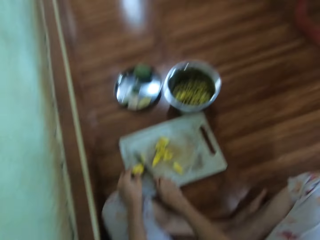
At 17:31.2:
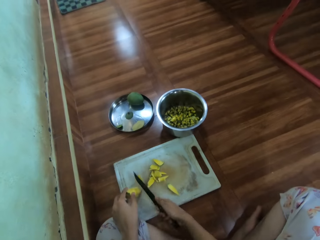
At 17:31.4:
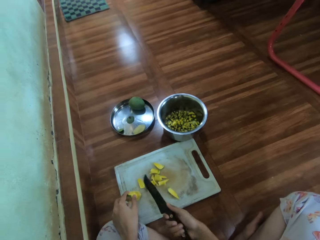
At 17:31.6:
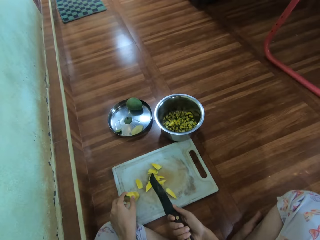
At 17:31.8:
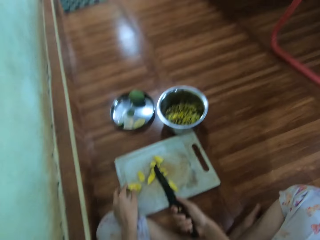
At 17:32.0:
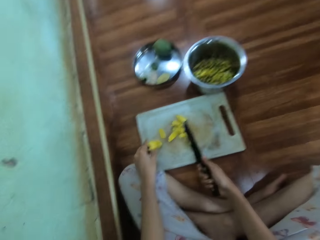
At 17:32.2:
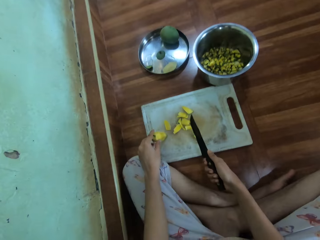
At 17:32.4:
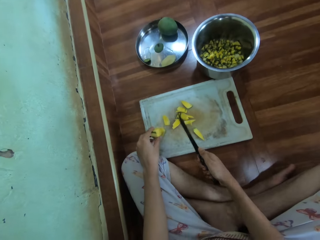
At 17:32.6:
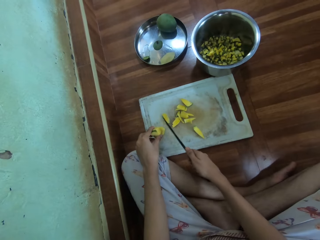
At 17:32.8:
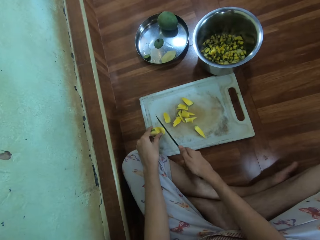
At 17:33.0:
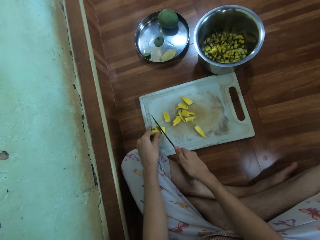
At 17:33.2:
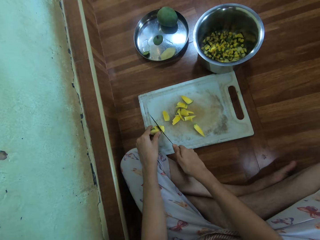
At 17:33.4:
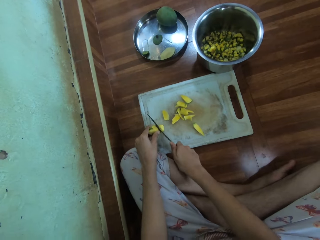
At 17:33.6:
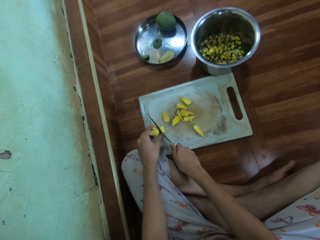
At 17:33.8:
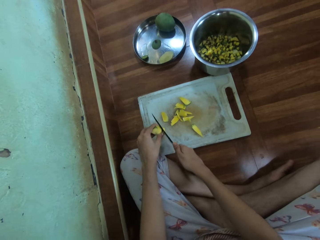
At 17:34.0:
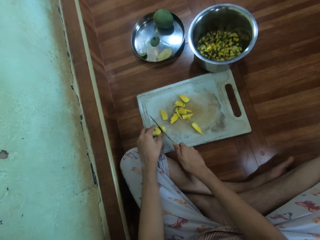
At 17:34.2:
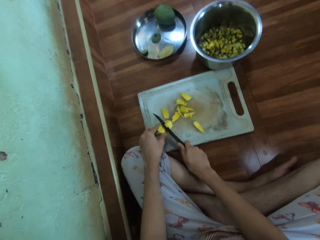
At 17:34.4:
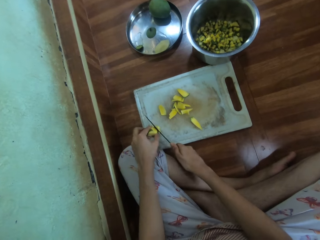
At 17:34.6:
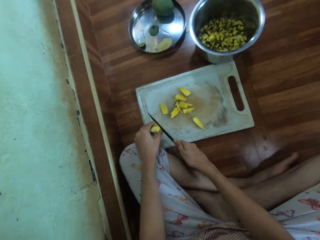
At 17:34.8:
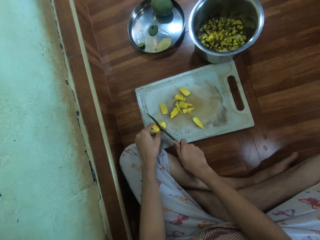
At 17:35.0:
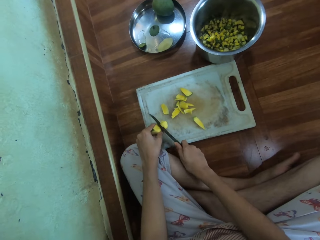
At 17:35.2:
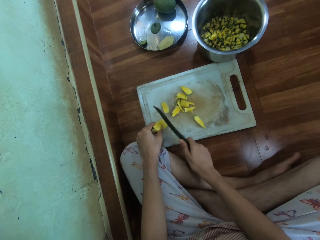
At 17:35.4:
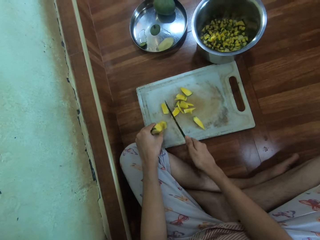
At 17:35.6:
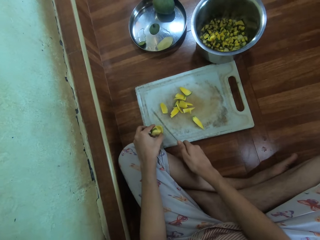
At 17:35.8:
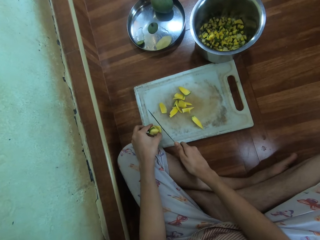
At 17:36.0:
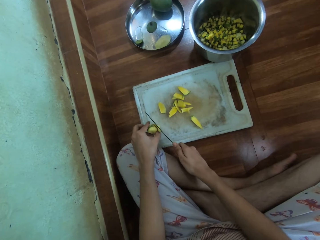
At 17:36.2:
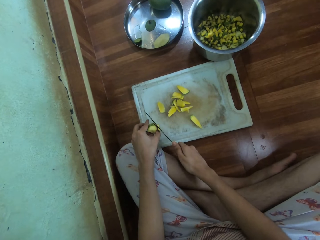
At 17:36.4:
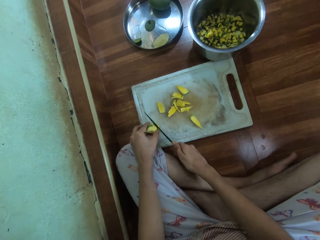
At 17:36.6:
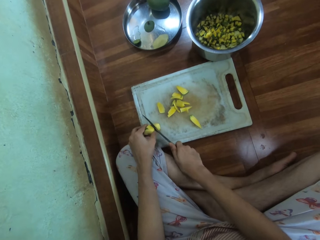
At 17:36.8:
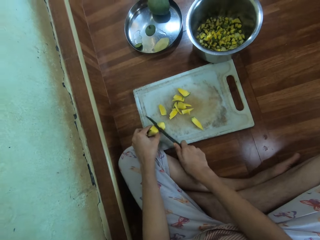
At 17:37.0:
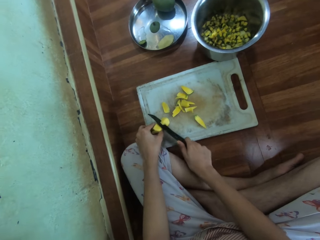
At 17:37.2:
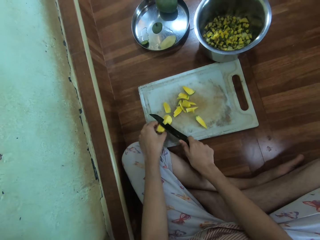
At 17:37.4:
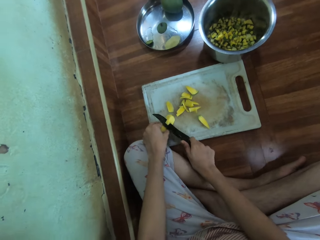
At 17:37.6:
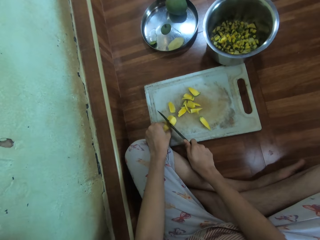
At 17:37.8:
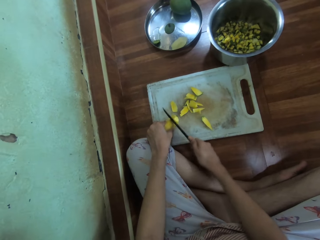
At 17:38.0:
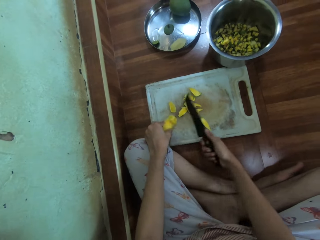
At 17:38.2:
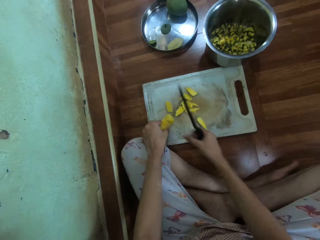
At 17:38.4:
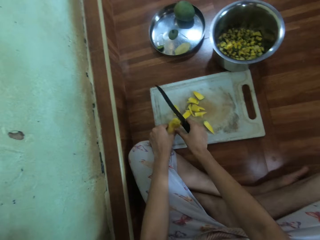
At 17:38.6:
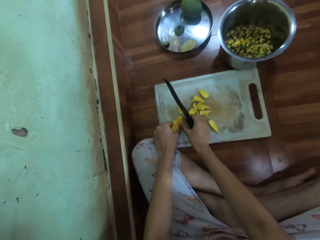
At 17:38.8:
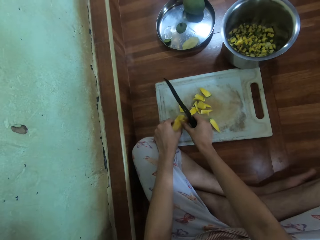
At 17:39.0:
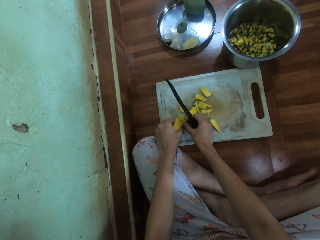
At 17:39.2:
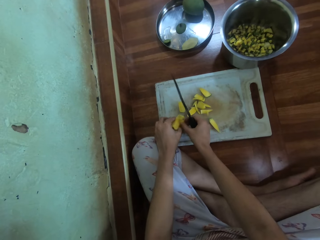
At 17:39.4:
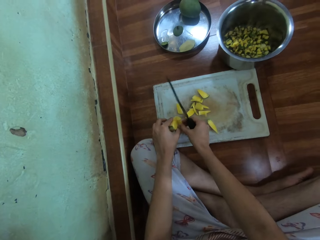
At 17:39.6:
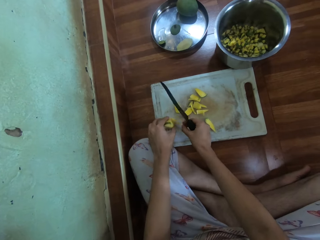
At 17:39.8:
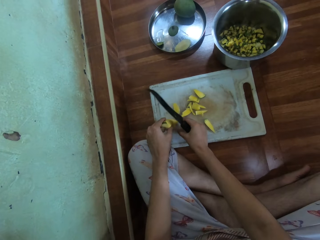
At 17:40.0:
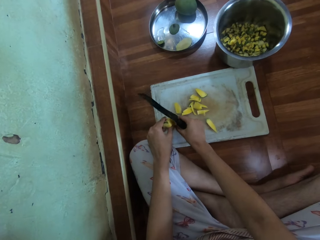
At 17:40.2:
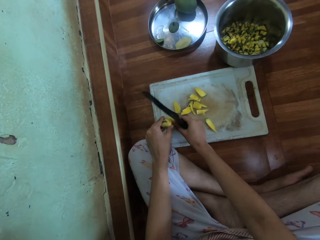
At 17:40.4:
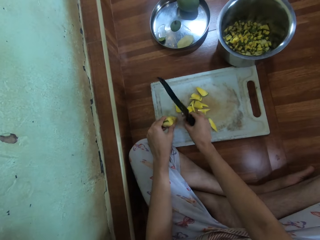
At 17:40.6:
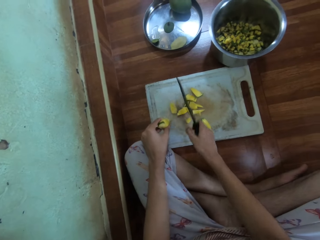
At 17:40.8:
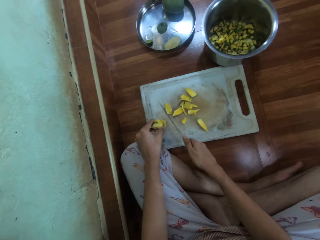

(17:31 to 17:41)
The camera wearer adjusts the mango with the hand. She picks a mango piece with her hand.

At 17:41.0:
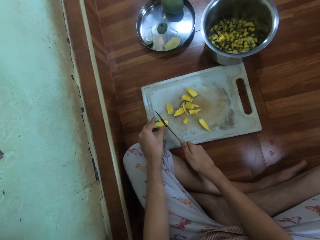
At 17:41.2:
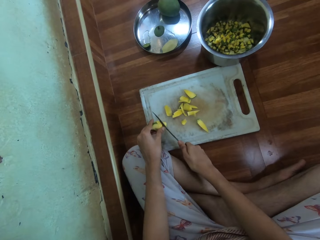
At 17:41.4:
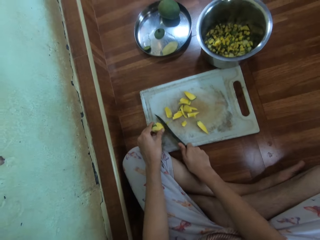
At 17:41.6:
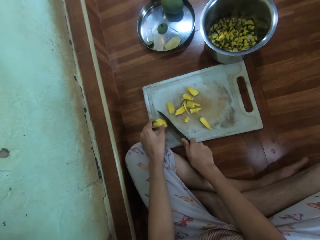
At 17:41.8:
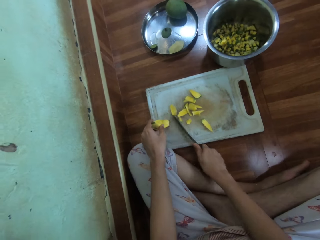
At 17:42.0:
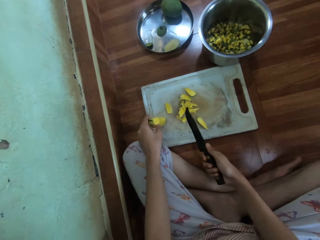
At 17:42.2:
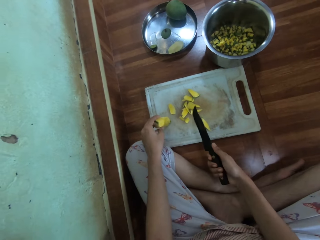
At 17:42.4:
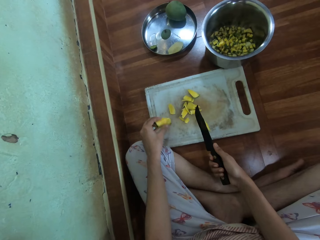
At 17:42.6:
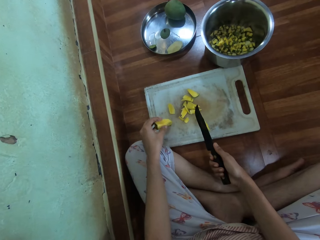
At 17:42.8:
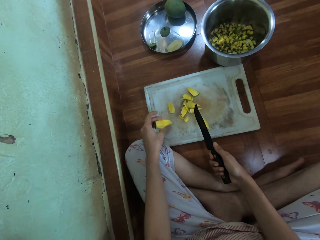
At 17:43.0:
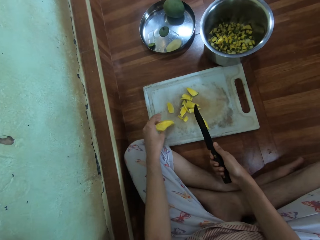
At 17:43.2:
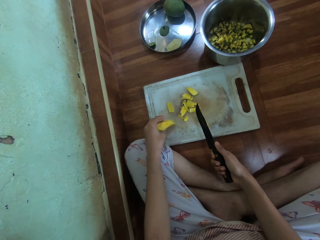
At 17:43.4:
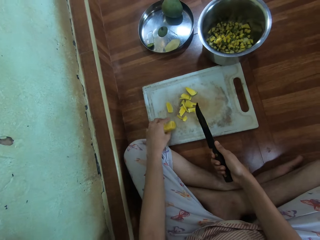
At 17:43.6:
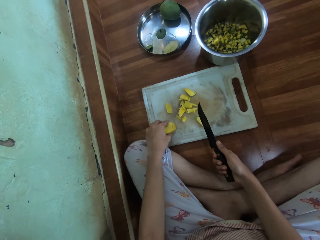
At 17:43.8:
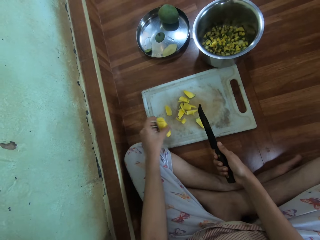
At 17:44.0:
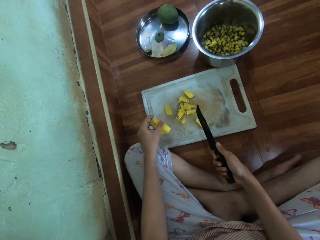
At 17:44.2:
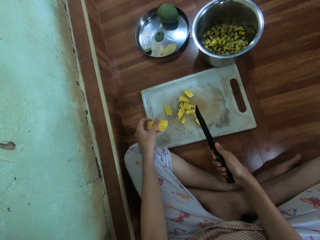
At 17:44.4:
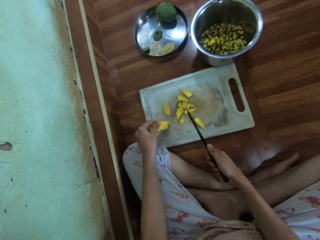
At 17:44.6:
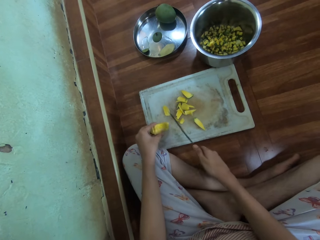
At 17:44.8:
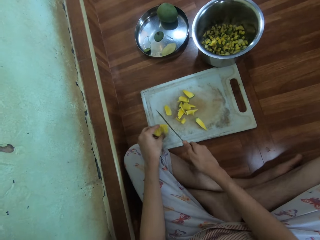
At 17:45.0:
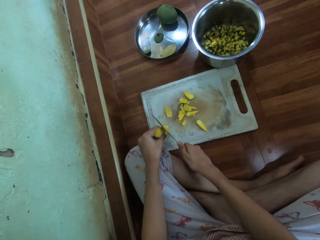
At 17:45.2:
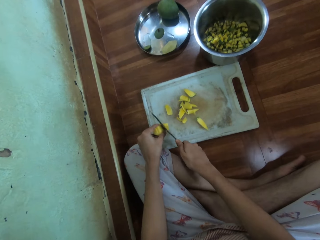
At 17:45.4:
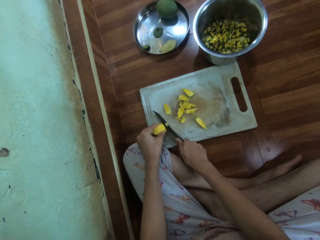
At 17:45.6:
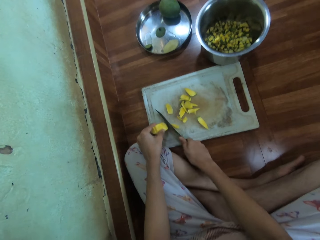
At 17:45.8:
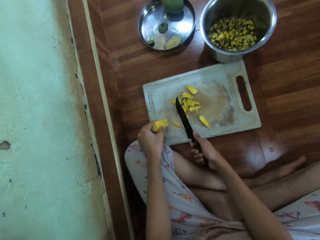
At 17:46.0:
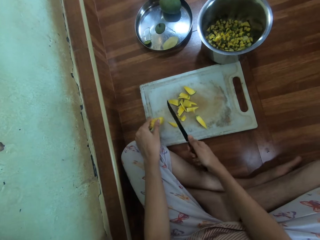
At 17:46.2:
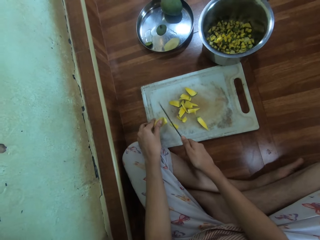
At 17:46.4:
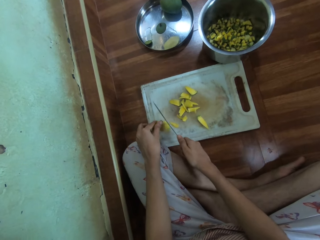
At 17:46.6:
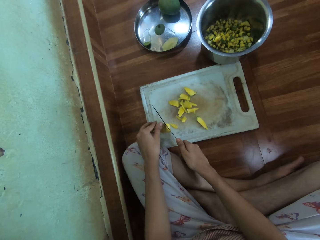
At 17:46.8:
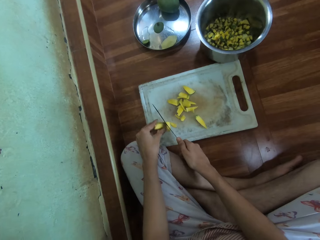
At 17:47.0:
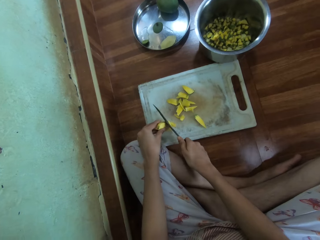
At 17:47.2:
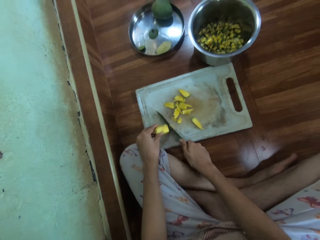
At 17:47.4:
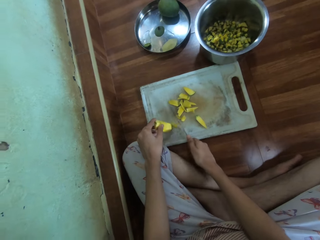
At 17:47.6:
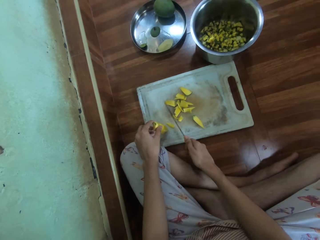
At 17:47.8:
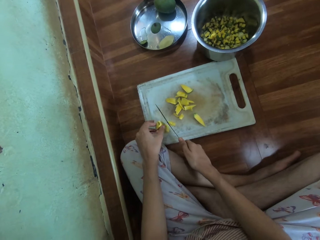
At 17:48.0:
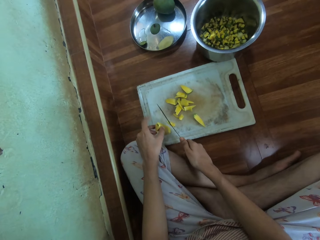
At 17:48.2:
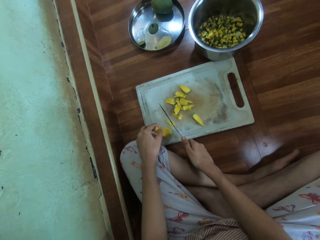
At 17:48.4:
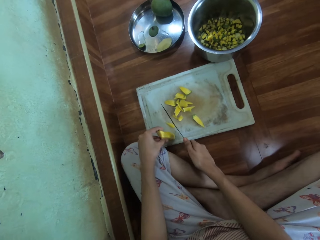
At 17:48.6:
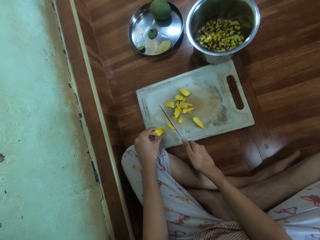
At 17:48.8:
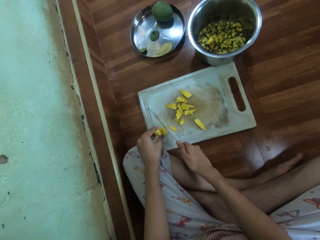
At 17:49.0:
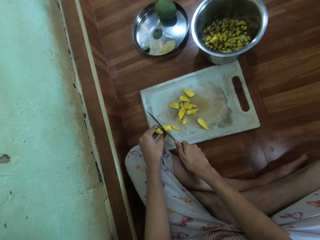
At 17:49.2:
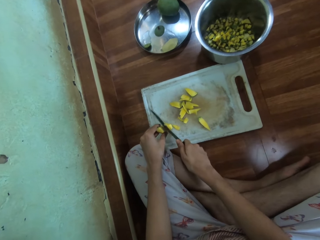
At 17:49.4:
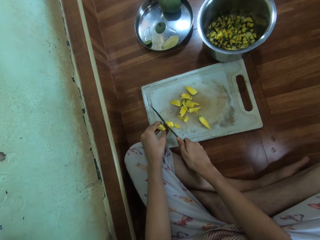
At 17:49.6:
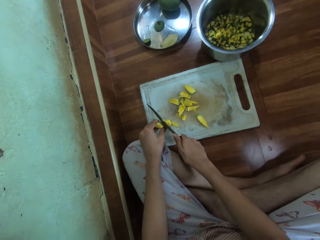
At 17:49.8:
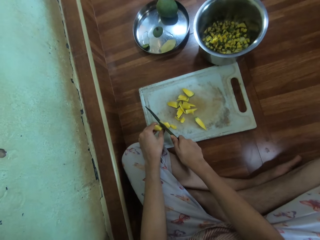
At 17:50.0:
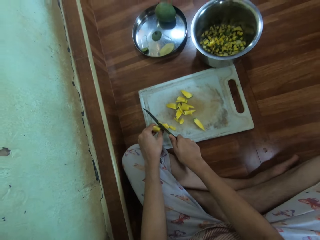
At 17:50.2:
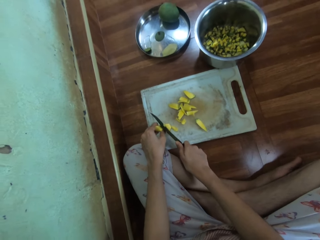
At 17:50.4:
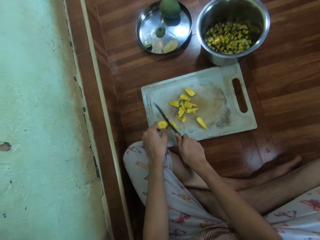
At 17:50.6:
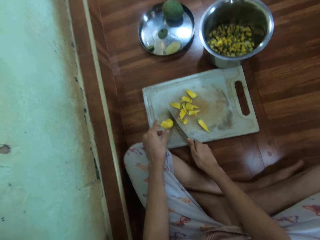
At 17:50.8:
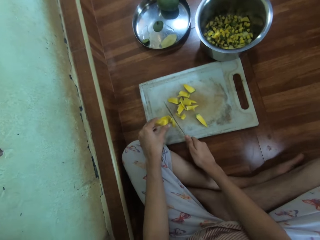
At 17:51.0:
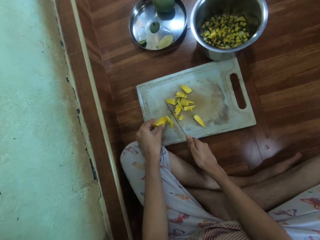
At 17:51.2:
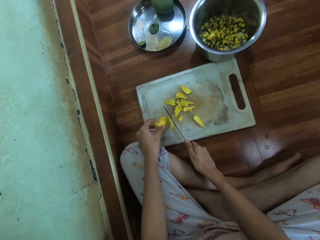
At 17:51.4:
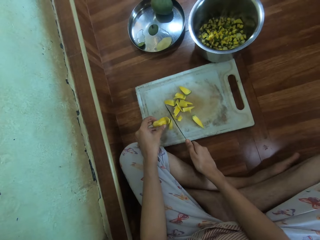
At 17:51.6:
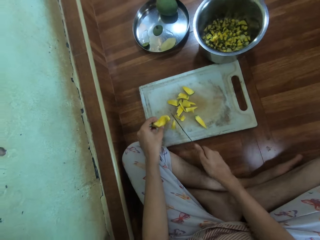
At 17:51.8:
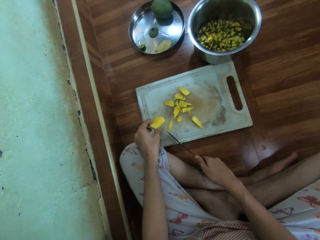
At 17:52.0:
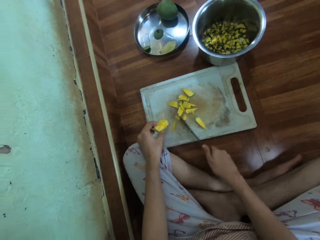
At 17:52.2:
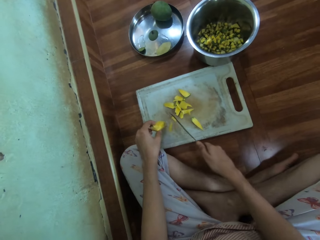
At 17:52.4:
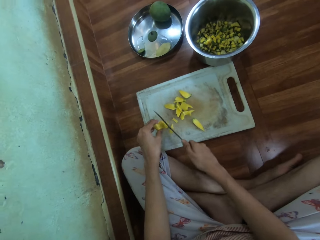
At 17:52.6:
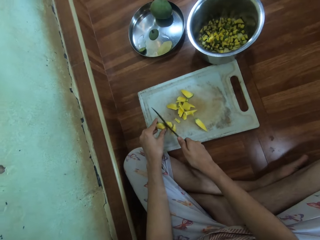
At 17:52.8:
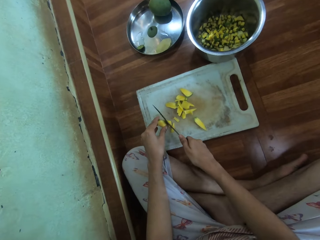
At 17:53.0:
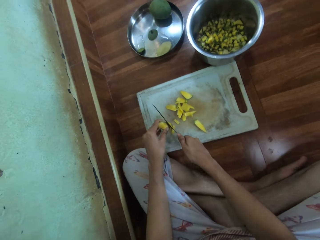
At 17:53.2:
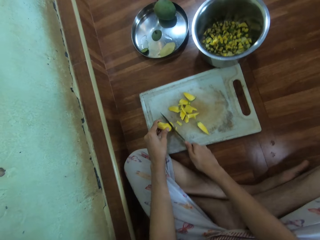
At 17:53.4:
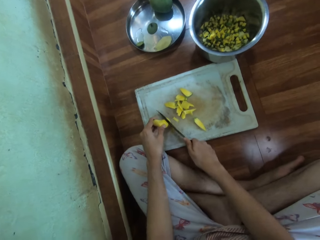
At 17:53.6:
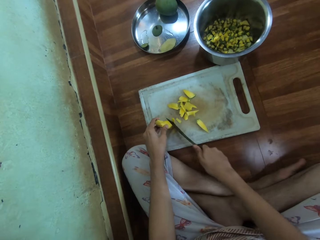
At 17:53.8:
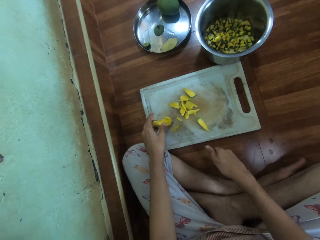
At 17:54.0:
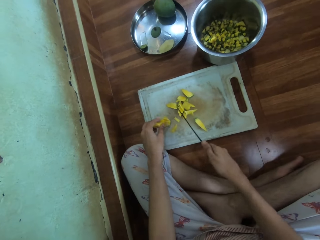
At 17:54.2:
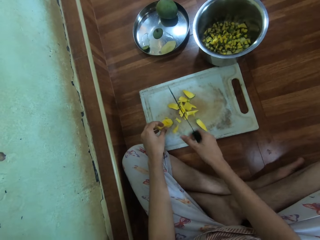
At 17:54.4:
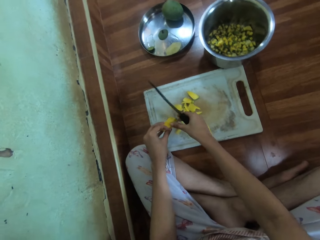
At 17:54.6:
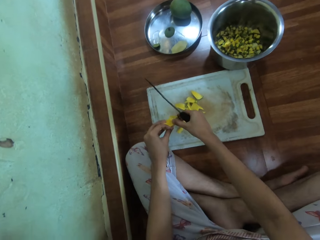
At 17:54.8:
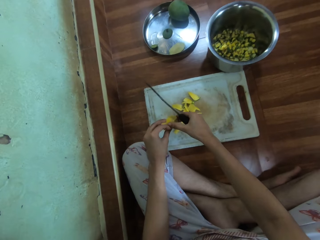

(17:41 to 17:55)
The camera wearer cuts a mango with a knife. They adjust the mango and hold the mango. They cut the mango with the knife. They adjust the pieces of mangoes with the knife and cut the mango.
